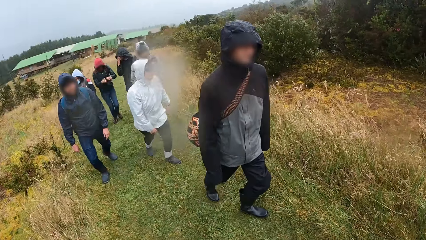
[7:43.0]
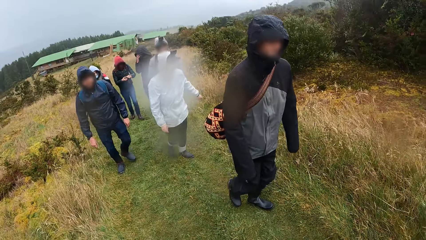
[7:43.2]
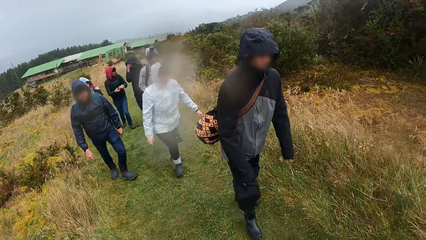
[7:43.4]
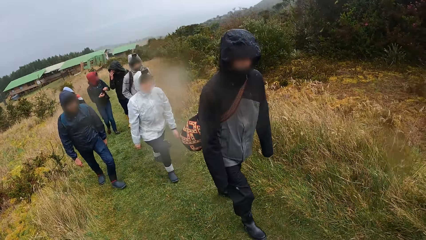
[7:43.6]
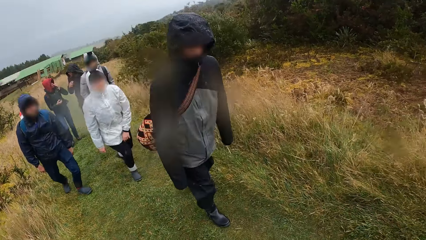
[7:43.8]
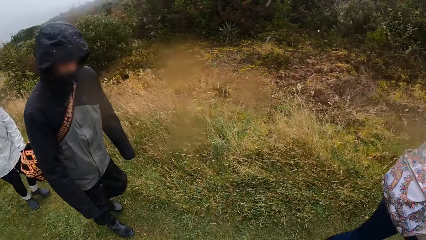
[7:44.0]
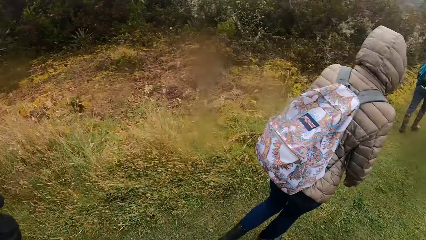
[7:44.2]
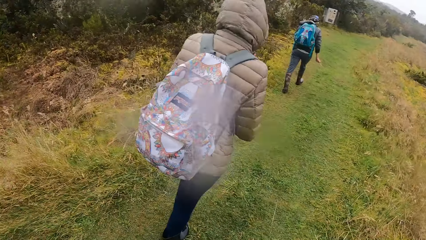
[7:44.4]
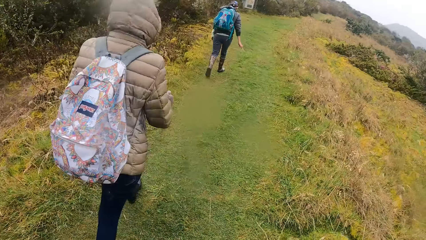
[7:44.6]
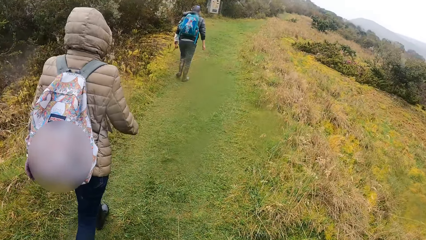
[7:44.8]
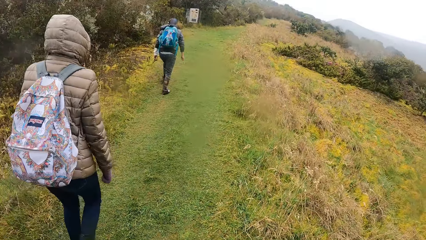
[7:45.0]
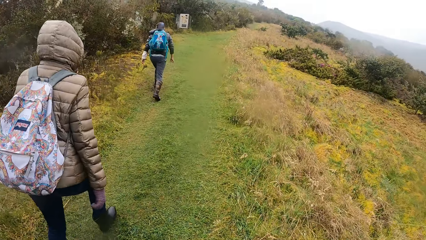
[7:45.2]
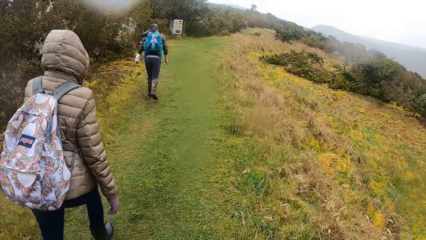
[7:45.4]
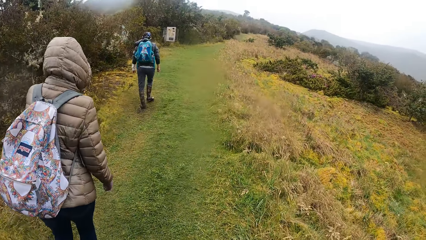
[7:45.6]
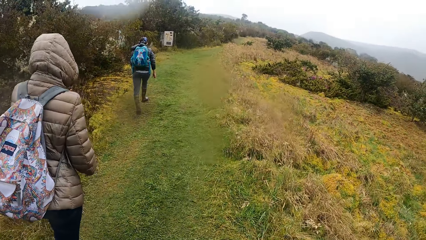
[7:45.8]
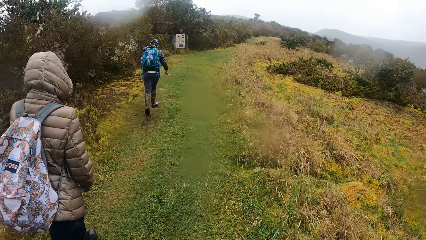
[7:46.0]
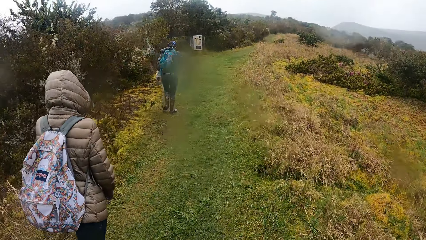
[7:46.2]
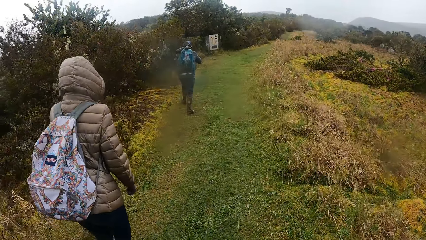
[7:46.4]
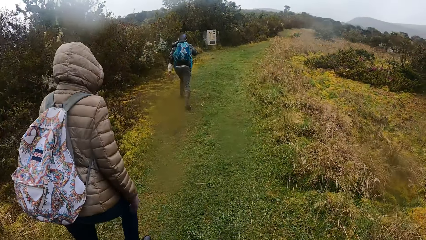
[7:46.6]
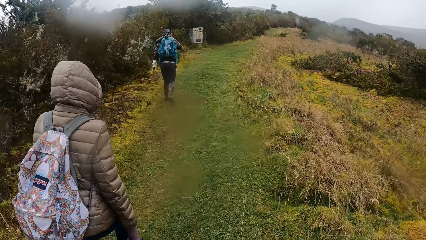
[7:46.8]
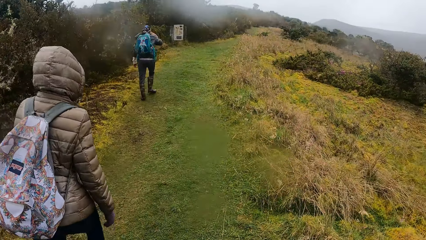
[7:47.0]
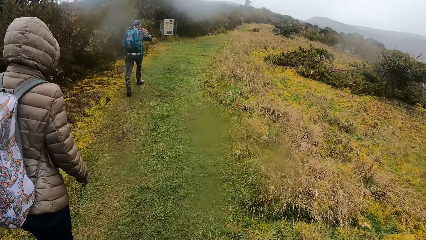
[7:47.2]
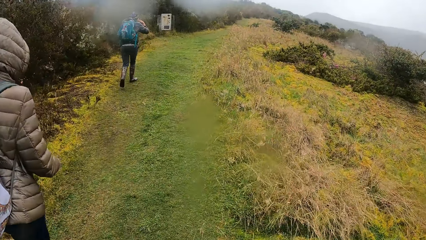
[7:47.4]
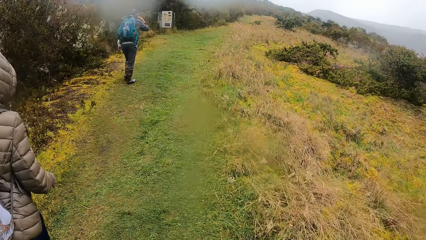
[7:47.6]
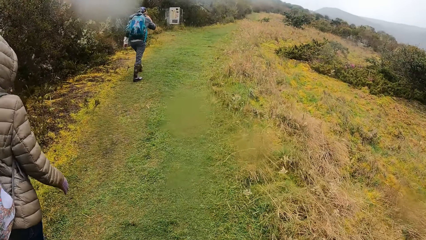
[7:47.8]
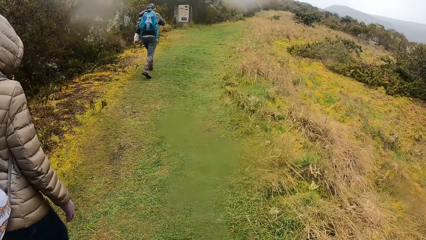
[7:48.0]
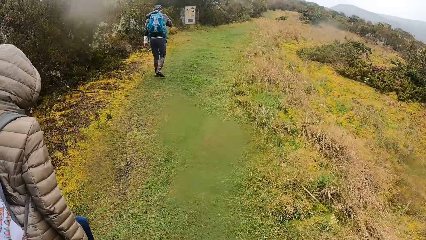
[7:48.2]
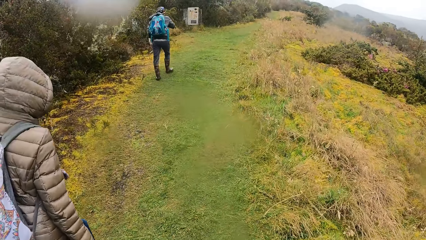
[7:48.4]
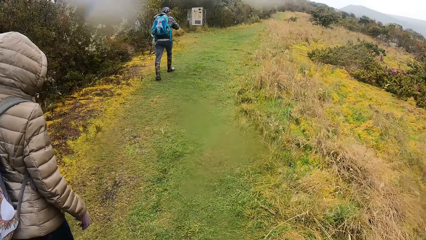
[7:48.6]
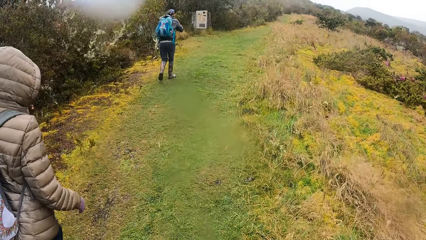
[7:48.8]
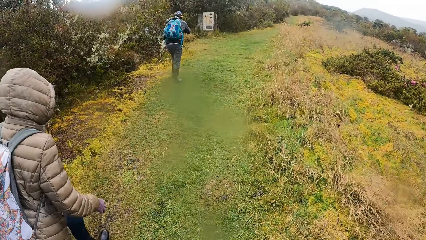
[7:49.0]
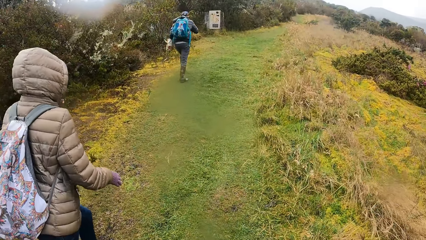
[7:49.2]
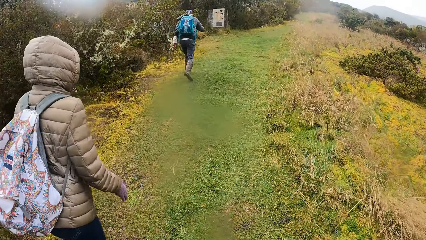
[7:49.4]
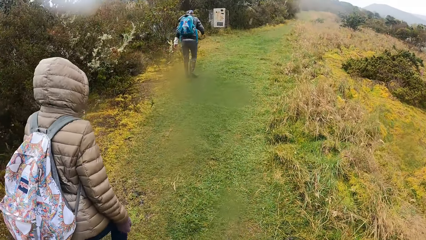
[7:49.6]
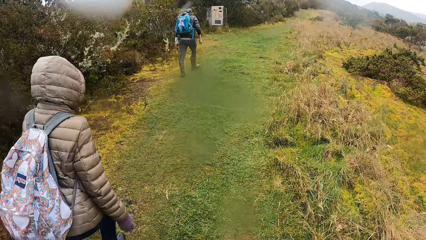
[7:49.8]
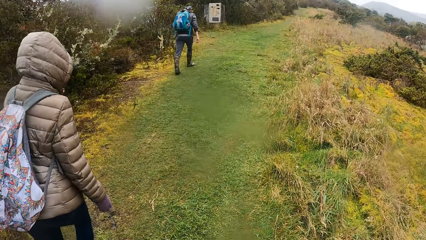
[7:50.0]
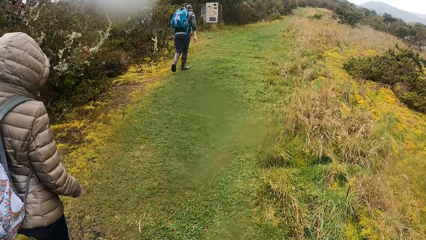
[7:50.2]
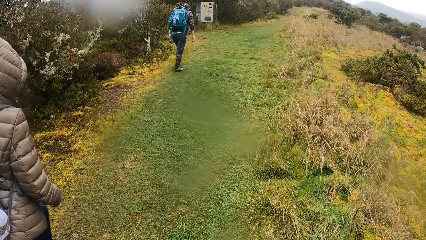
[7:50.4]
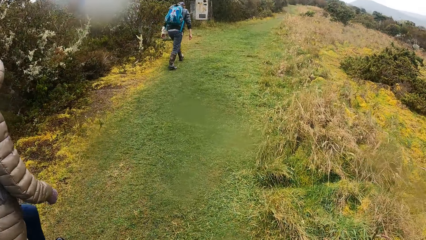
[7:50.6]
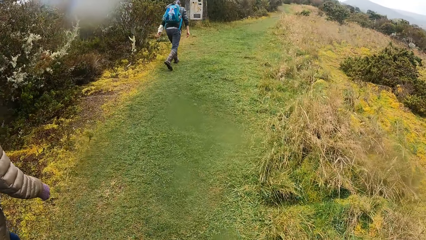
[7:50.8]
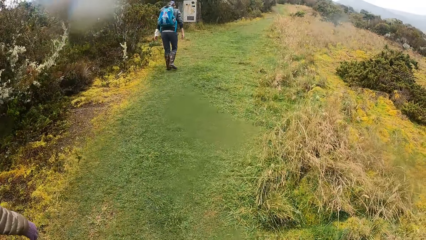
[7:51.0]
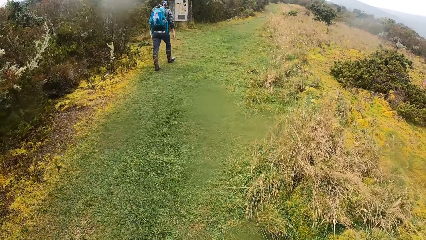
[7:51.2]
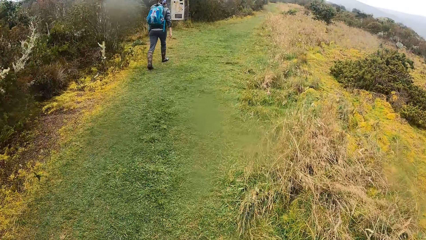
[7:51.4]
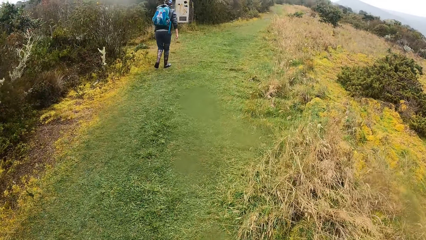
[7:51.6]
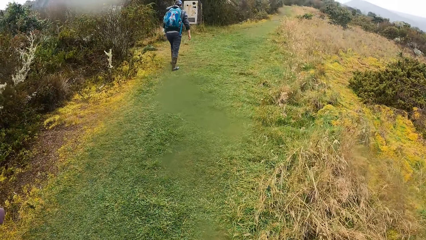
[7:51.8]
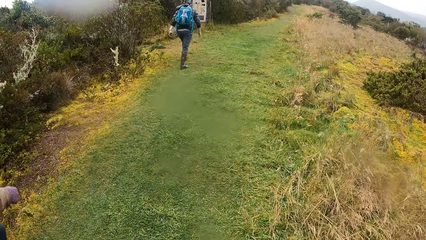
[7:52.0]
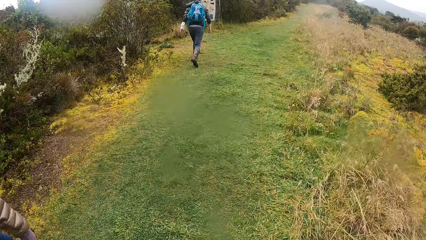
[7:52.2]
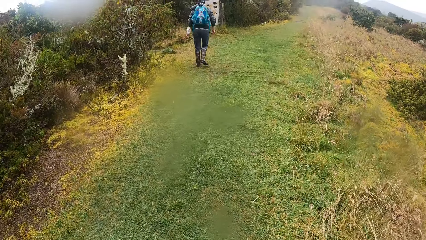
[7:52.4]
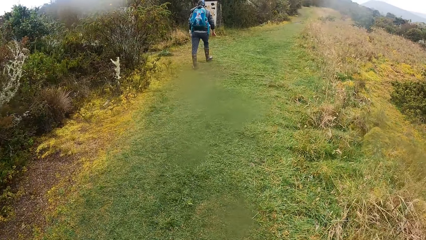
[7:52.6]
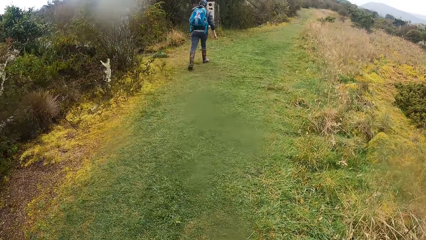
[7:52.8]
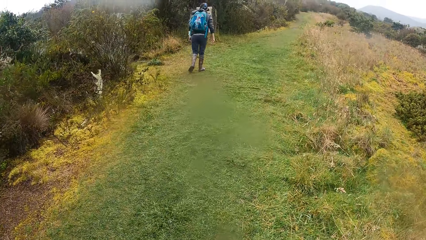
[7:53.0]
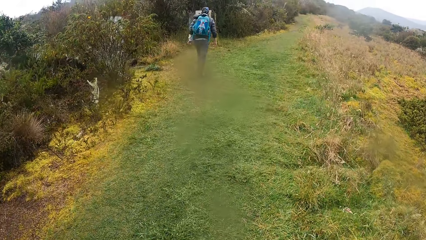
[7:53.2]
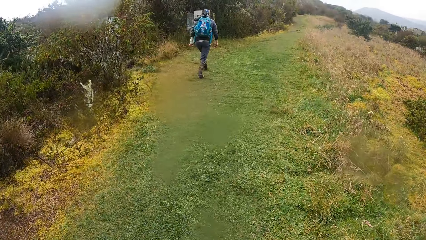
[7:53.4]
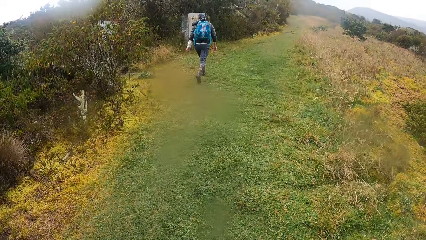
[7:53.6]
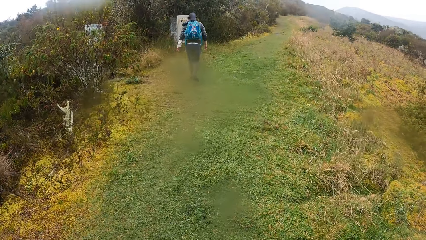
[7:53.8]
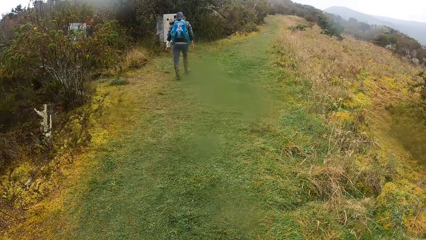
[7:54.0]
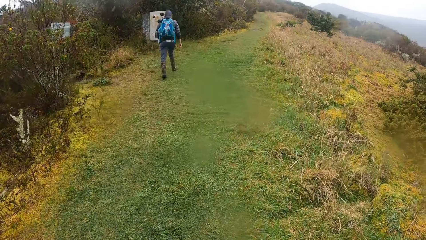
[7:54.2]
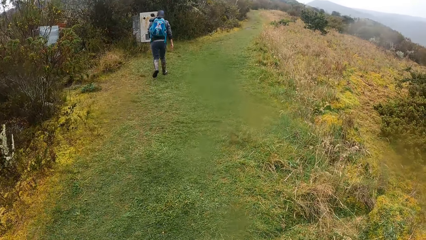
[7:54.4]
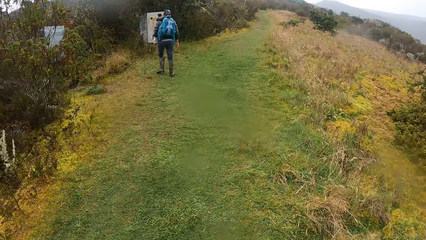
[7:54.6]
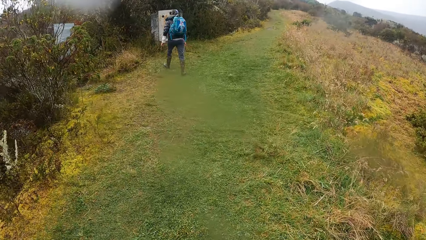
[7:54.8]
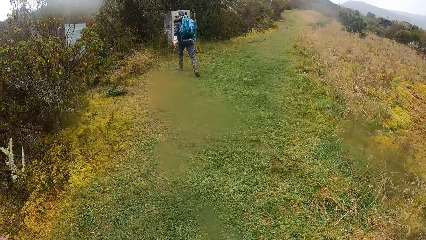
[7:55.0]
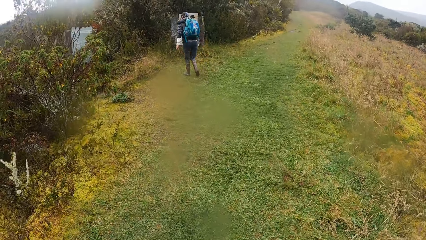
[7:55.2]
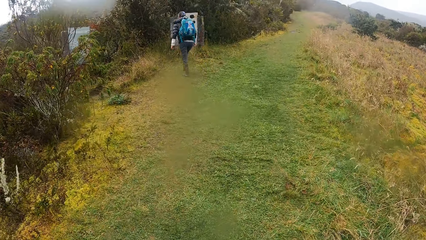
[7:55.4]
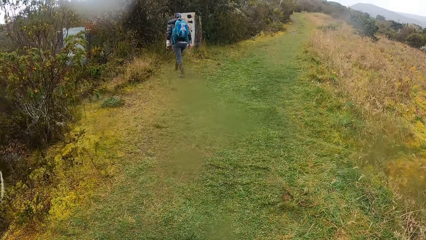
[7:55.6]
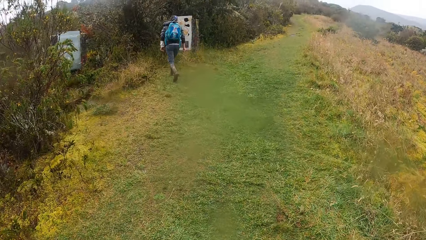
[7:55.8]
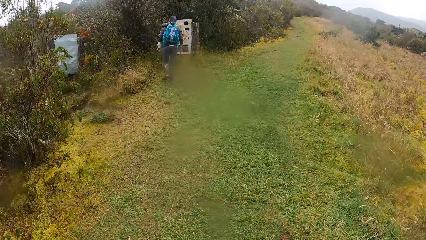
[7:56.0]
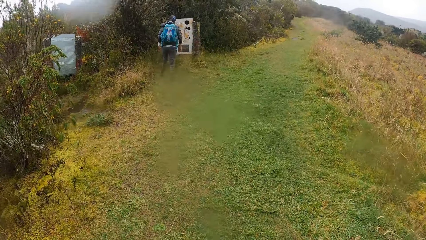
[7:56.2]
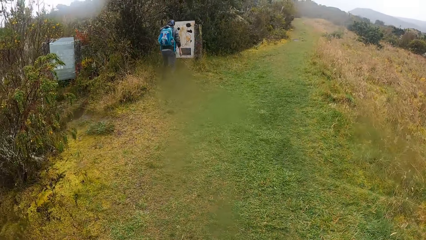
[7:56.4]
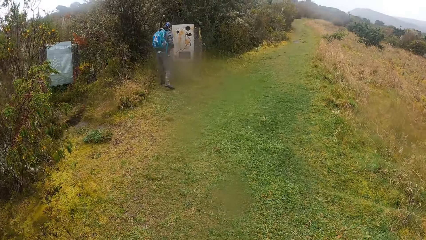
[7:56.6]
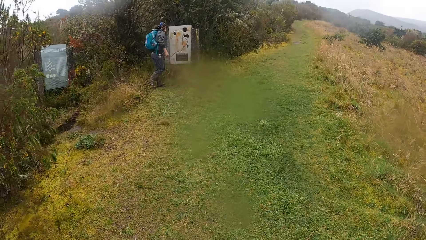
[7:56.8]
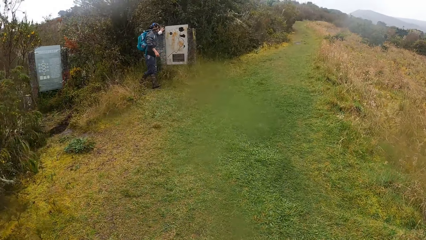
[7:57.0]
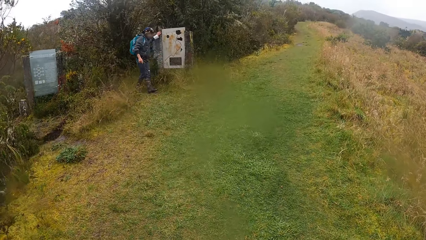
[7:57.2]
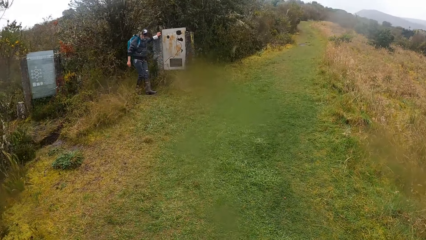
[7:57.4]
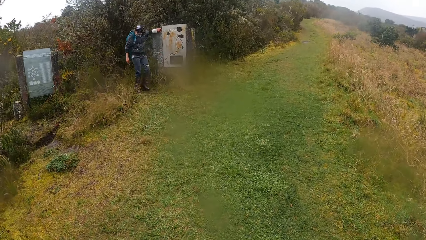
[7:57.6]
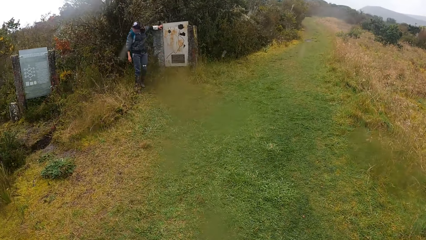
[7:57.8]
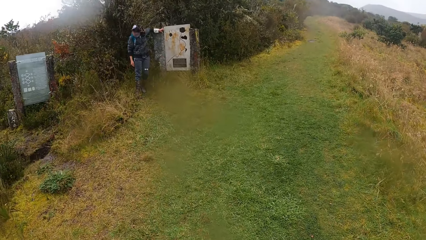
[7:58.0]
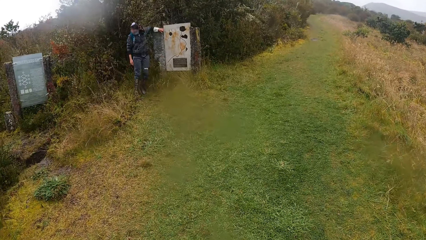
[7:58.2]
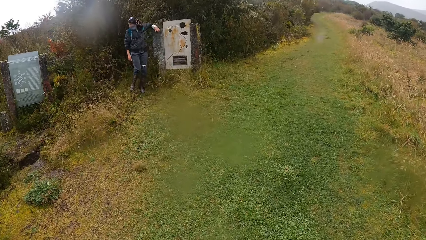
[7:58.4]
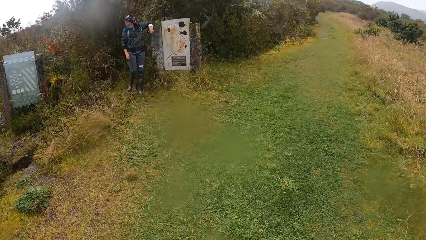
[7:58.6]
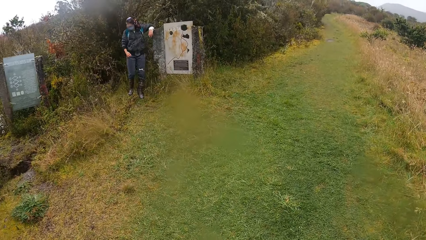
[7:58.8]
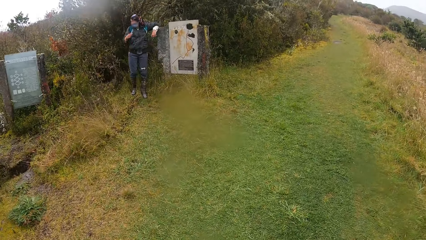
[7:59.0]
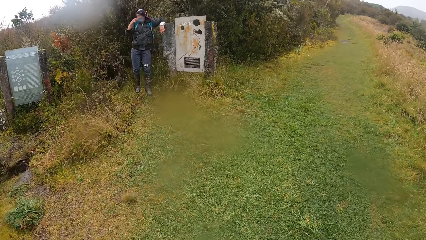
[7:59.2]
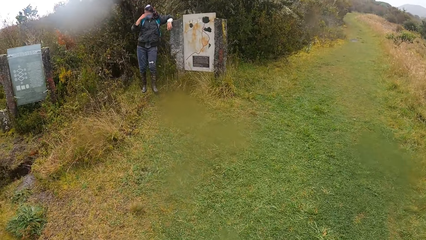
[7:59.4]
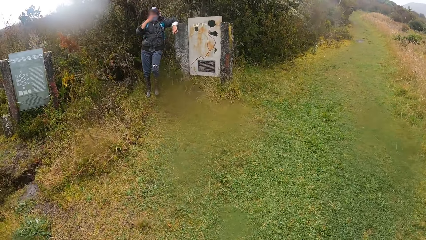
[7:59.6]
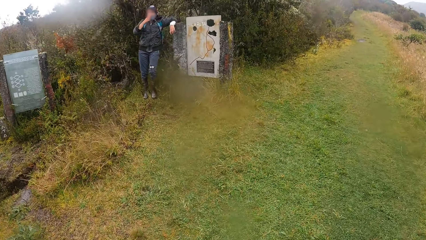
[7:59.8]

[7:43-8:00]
The camera wearer looks behind. They walk along a path in the field. The woman places her left hand on a display board pillar in the bushy path.
